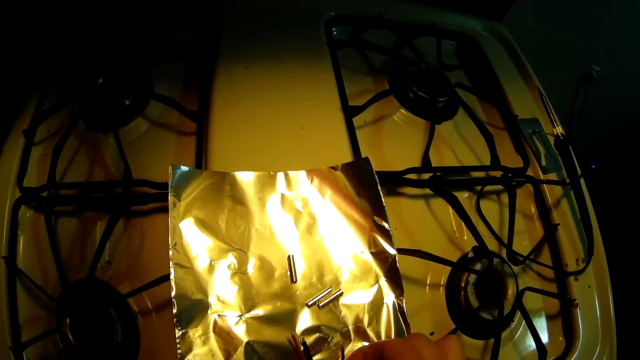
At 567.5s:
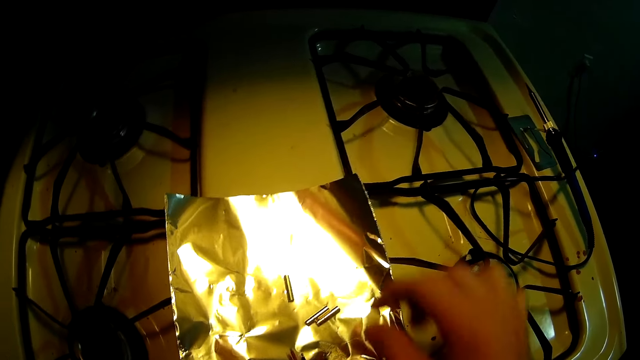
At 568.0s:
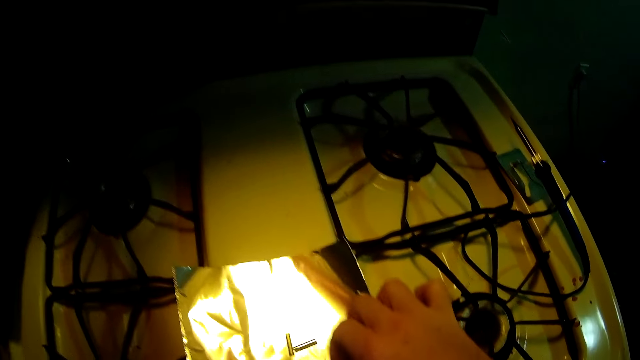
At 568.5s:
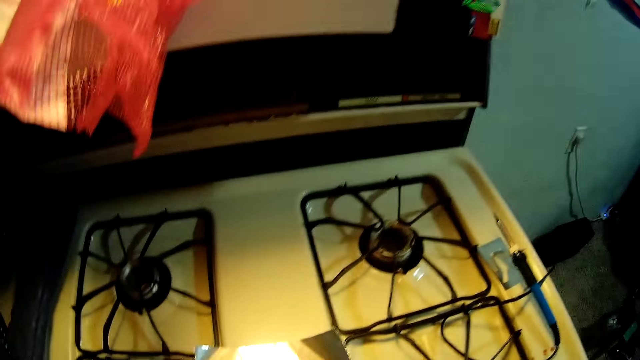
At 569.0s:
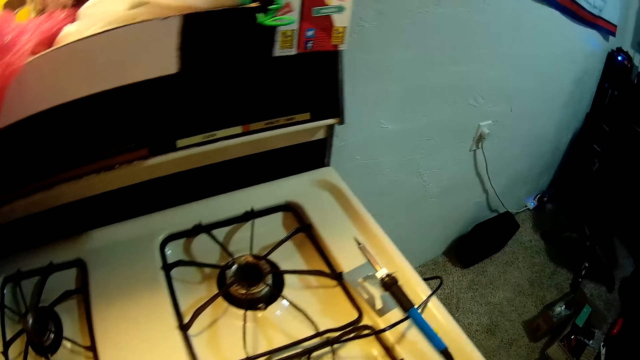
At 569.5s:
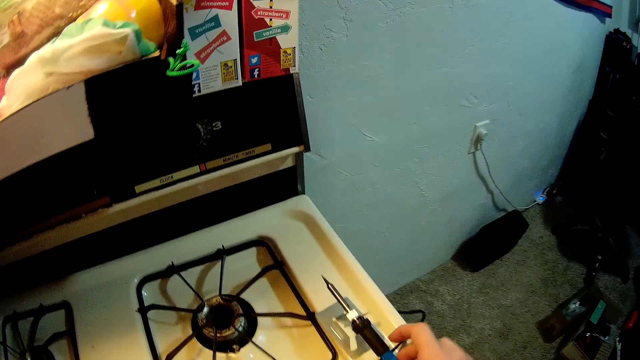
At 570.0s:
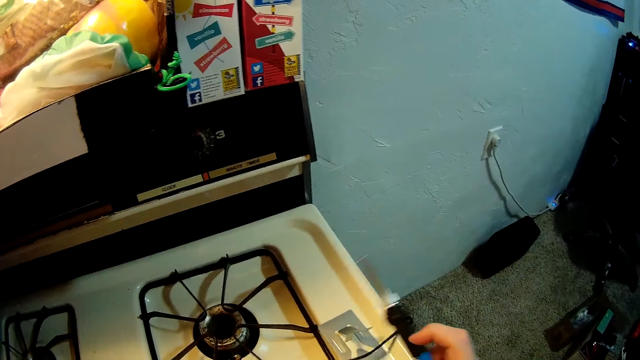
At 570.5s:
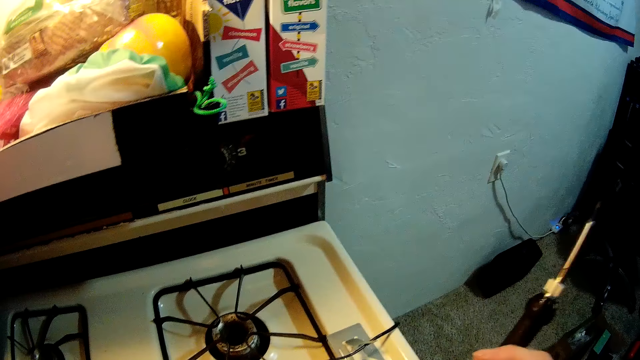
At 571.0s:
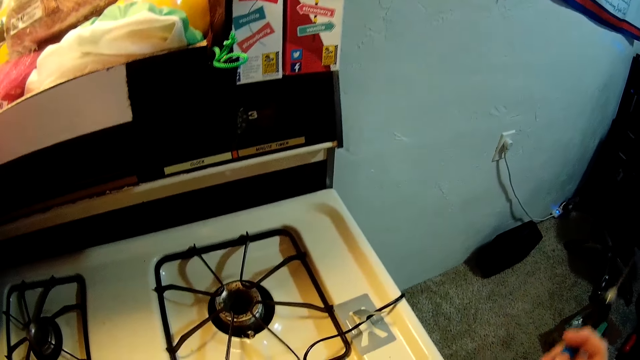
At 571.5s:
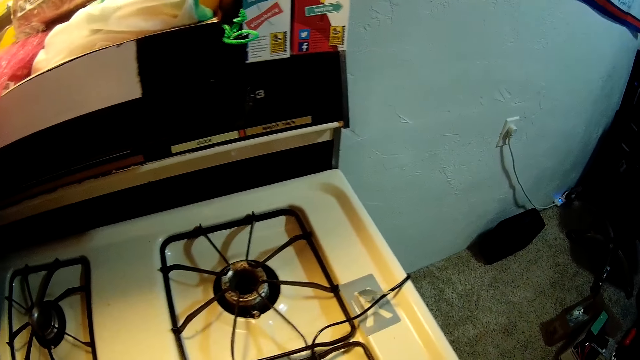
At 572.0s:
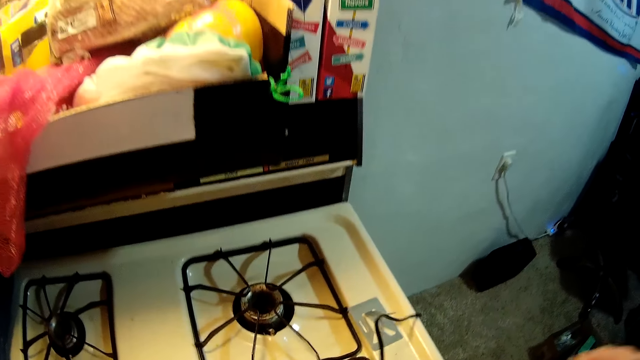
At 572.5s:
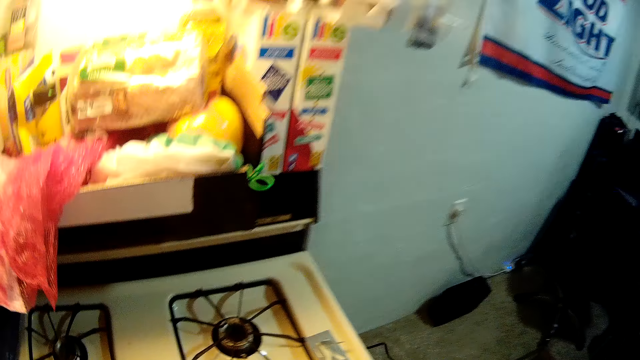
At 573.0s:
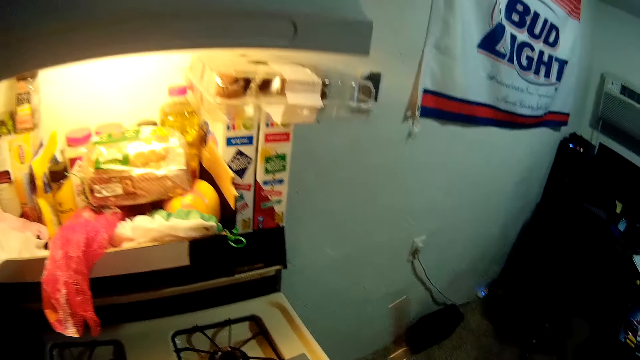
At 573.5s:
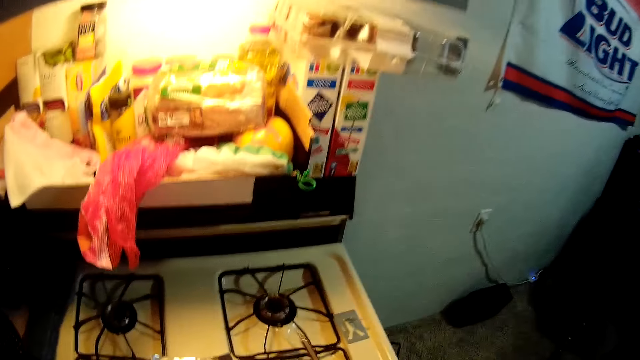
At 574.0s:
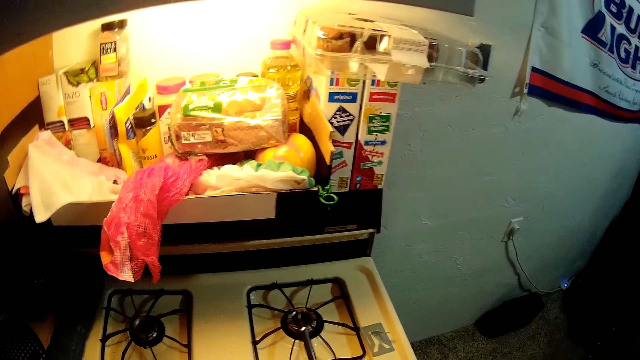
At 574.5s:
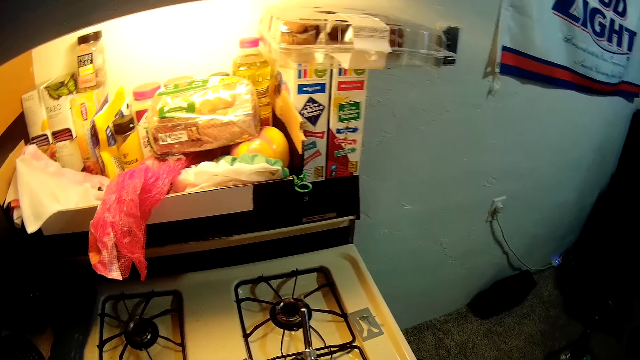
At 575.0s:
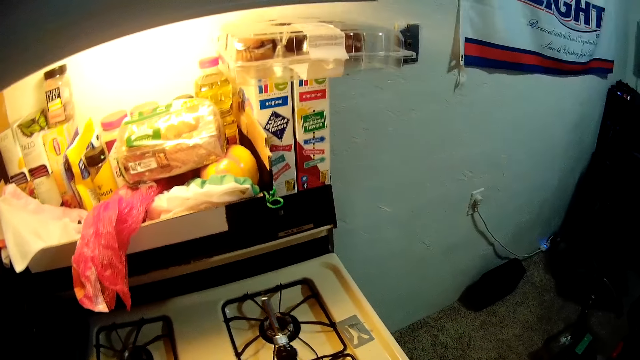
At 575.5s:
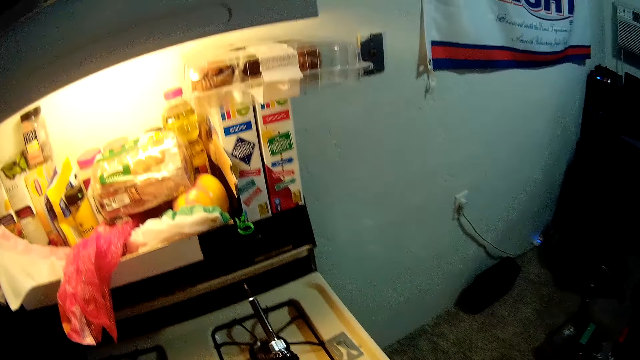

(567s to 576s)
The camera wearer picks something from the aluminum foil. They adjust metal parts. They pick up a soldering iron.

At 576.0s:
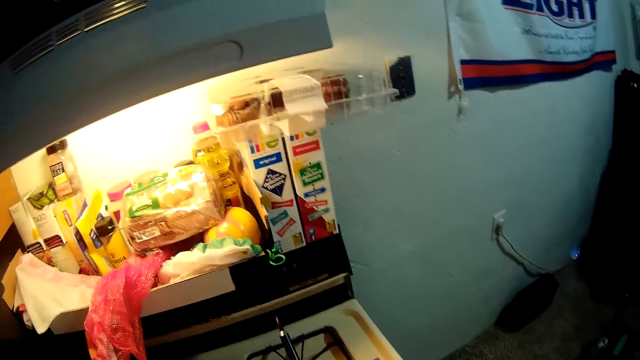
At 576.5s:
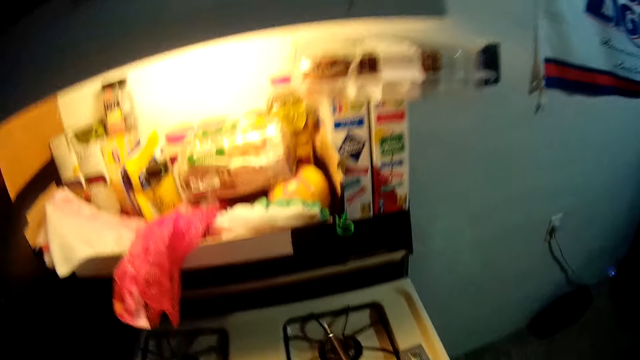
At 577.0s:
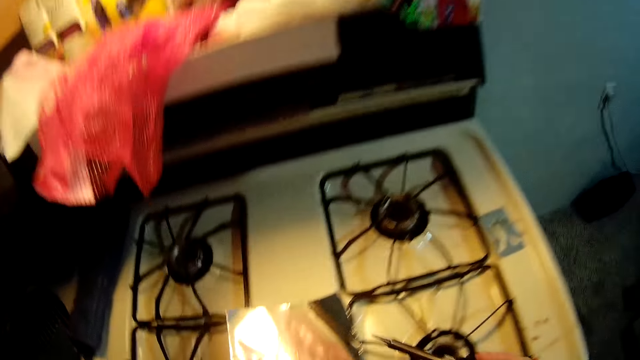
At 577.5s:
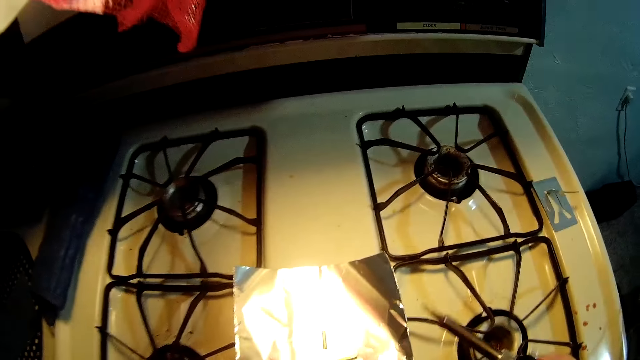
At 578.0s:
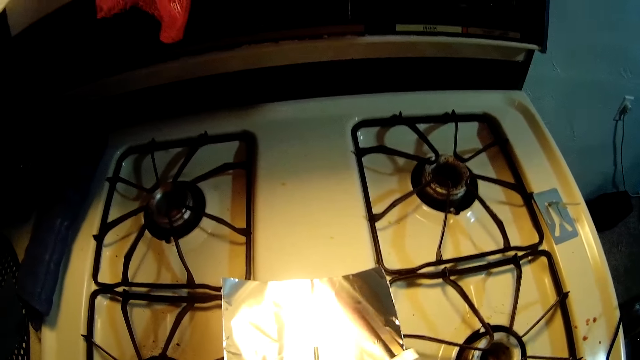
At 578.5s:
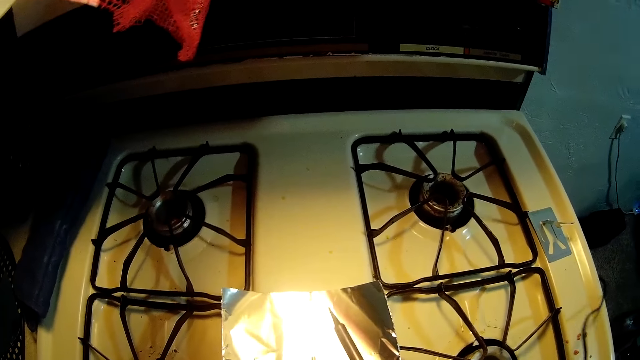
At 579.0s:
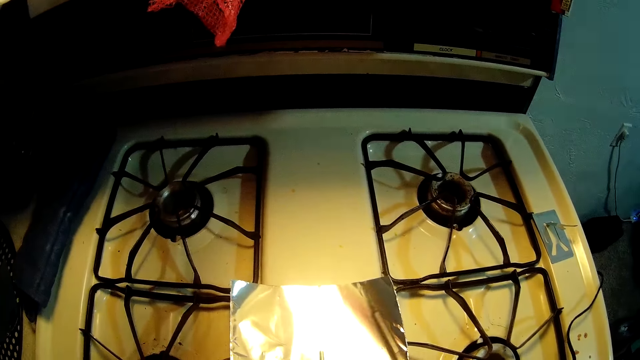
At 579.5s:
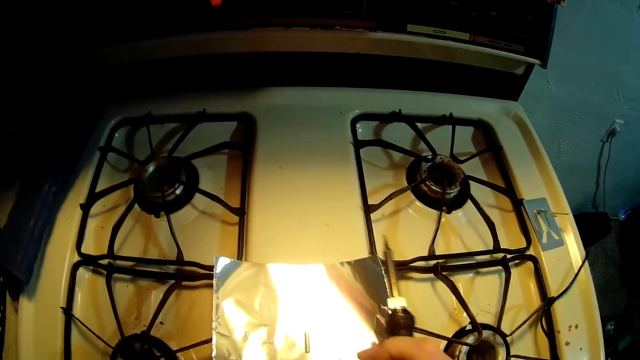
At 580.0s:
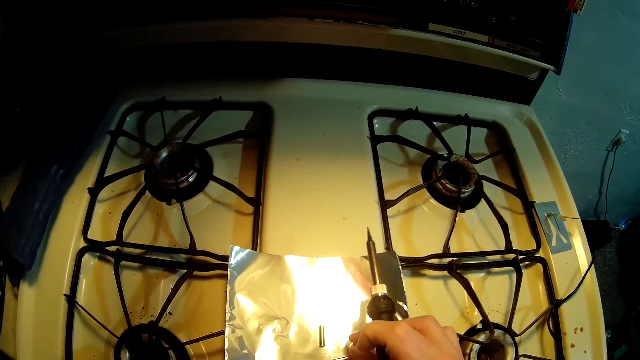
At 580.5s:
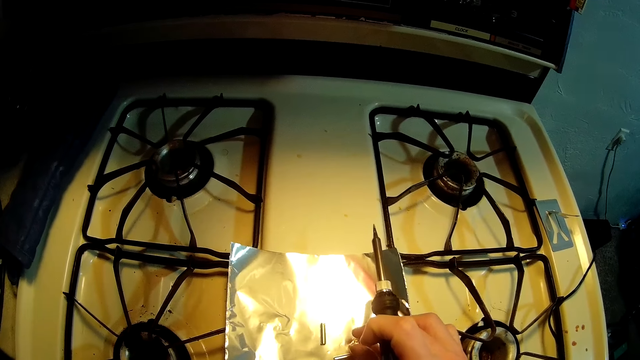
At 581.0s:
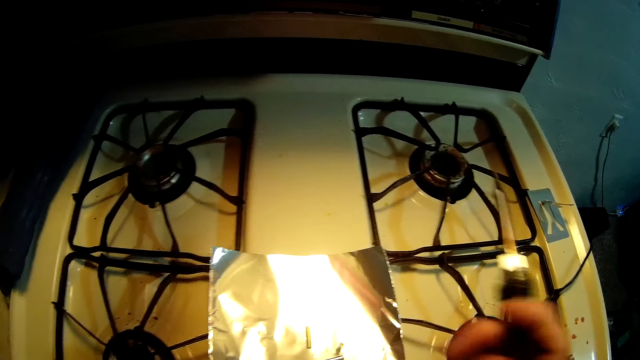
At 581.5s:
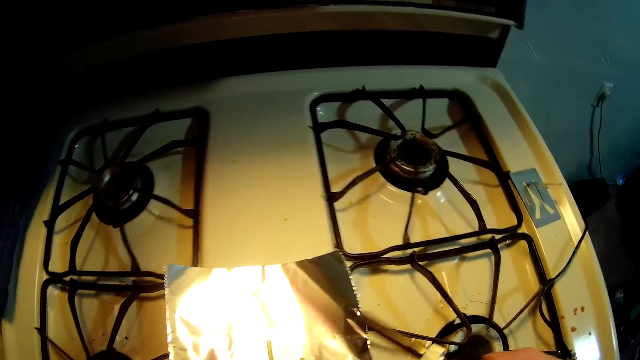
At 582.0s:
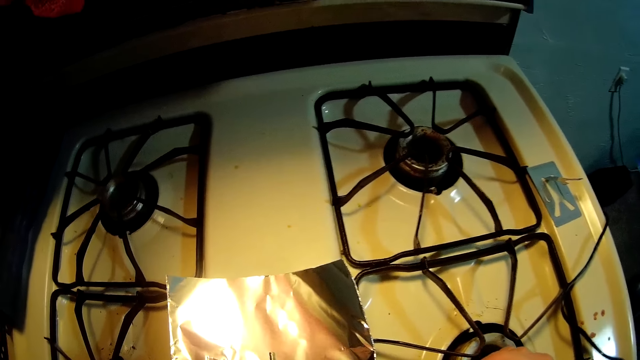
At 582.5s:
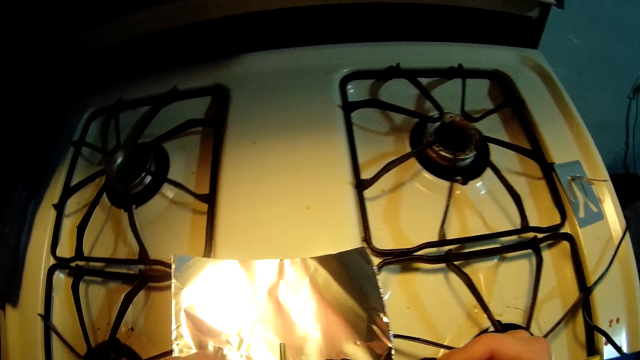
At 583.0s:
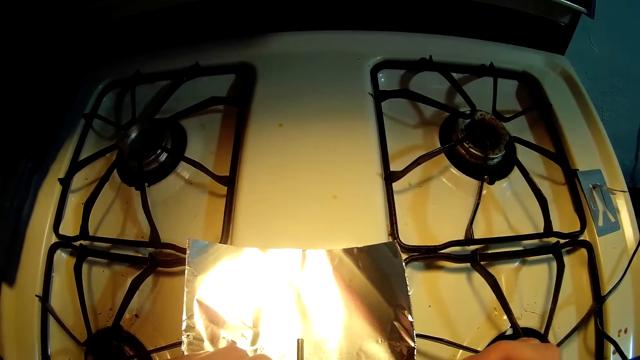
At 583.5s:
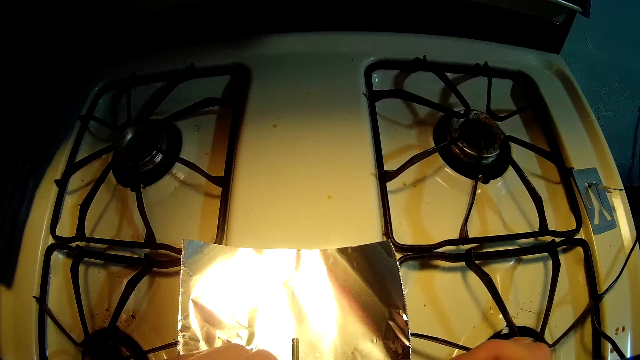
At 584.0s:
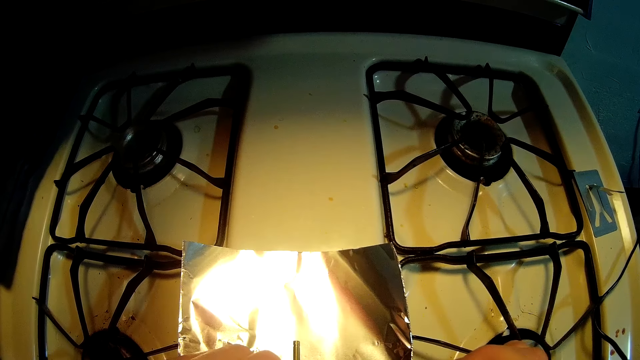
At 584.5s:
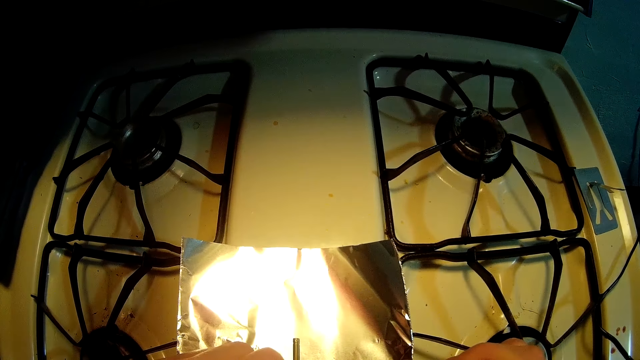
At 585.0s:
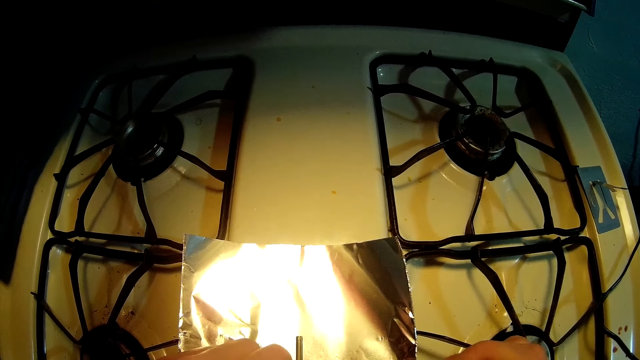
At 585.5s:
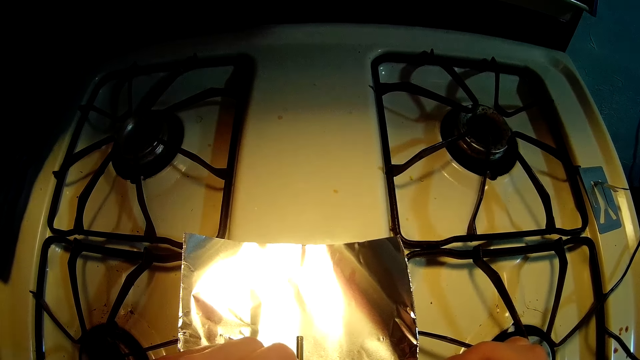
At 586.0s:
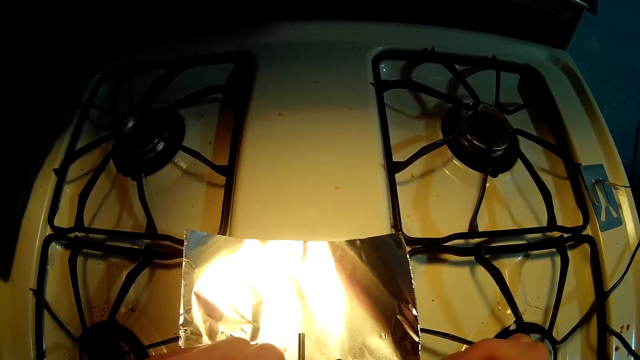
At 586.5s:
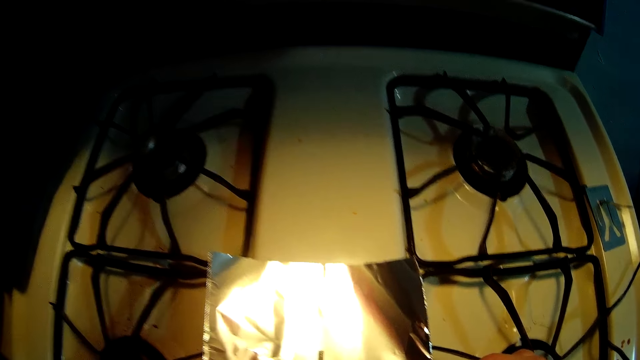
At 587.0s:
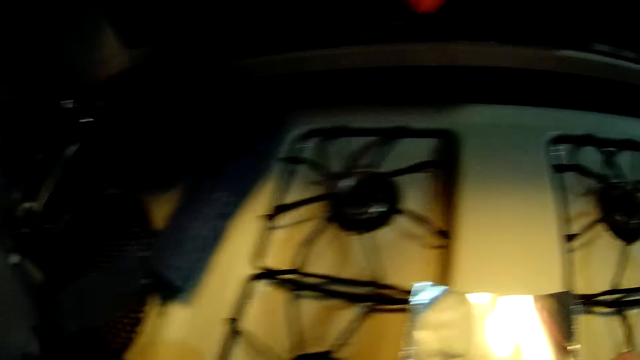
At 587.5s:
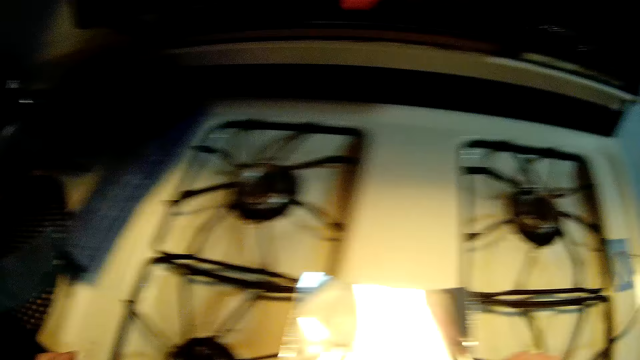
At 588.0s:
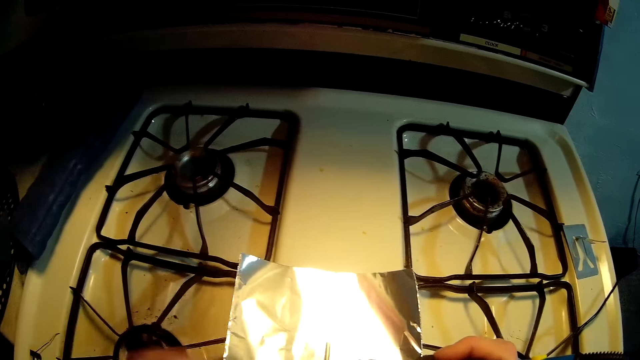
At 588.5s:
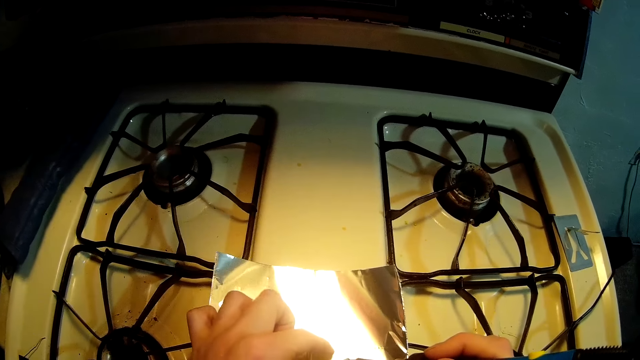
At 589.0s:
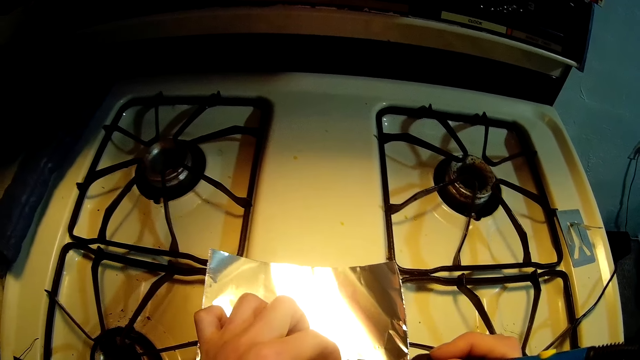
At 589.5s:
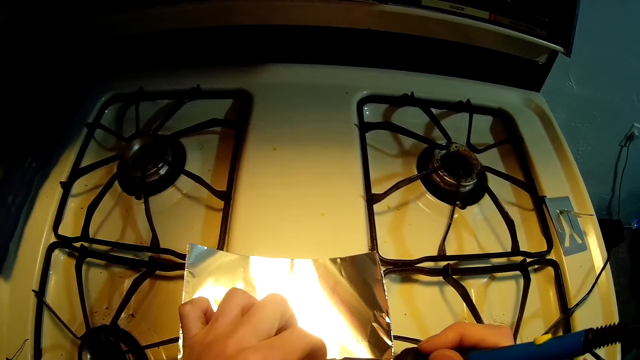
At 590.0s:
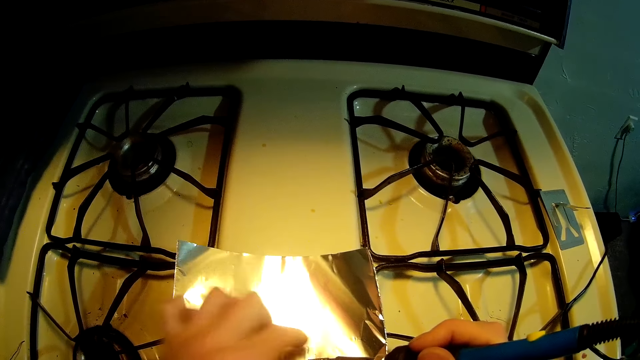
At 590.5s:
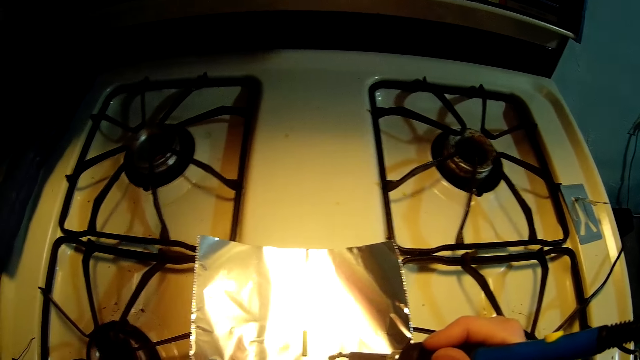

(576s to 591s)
The camera wearer uses the soldering iron. They touch something on the aluminum foil. They solder something.
